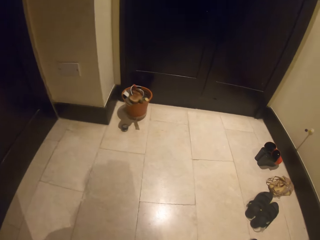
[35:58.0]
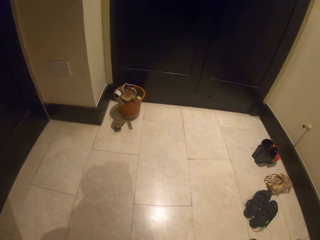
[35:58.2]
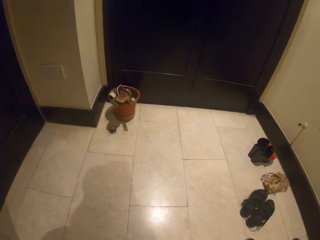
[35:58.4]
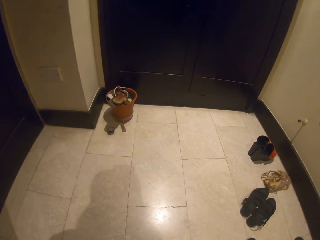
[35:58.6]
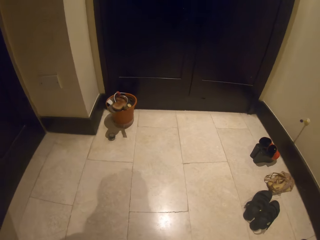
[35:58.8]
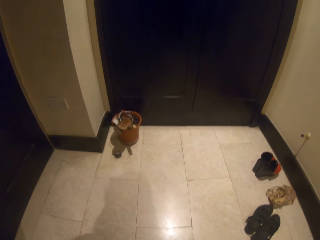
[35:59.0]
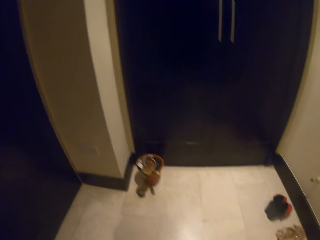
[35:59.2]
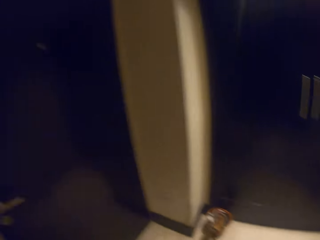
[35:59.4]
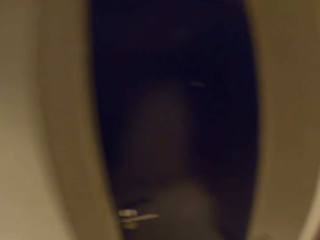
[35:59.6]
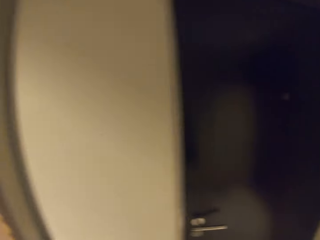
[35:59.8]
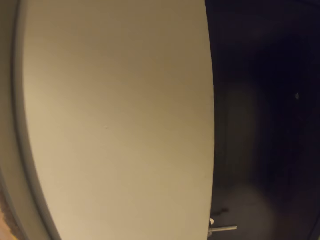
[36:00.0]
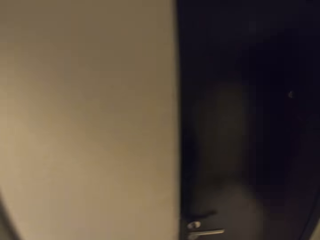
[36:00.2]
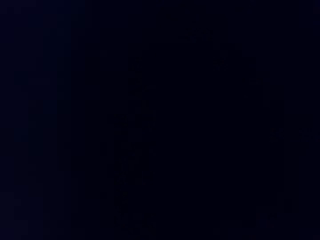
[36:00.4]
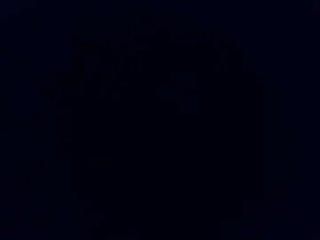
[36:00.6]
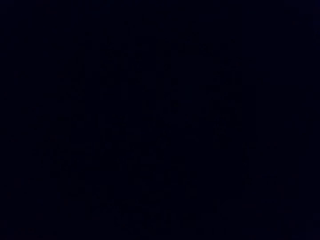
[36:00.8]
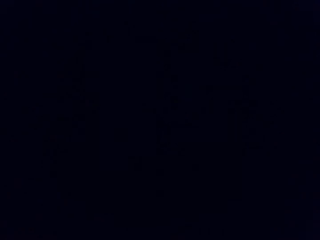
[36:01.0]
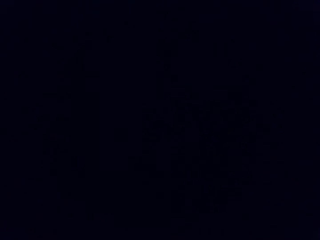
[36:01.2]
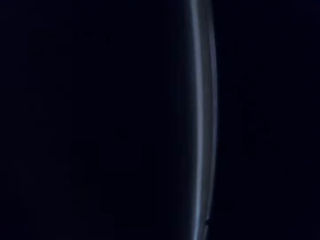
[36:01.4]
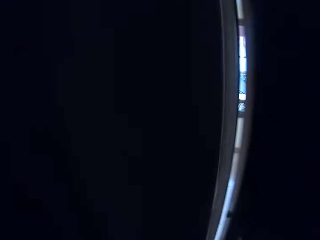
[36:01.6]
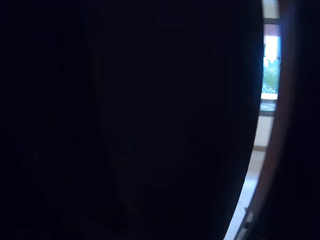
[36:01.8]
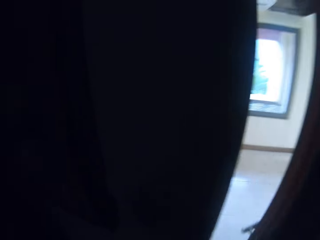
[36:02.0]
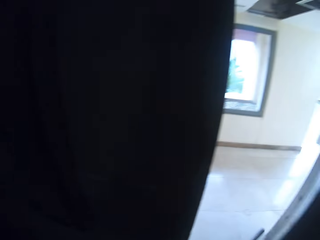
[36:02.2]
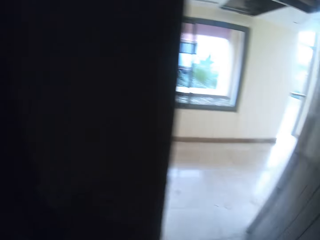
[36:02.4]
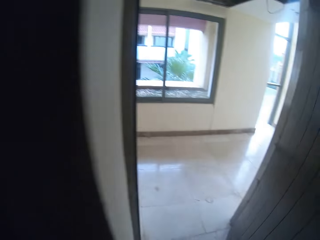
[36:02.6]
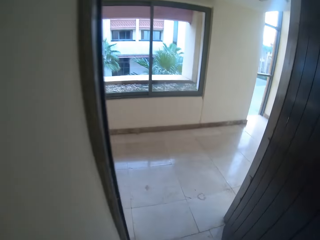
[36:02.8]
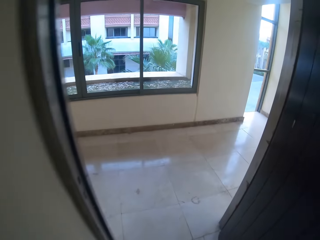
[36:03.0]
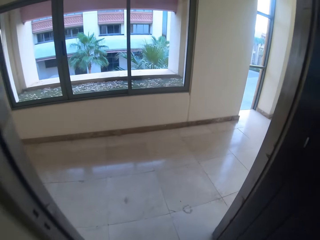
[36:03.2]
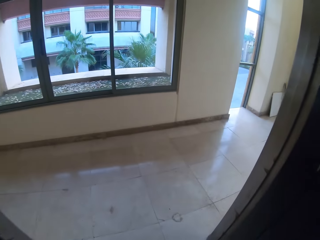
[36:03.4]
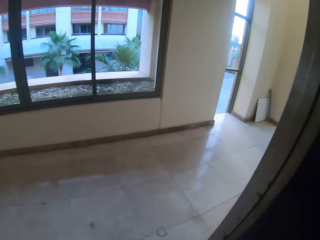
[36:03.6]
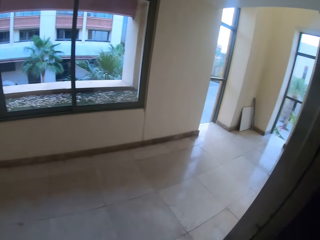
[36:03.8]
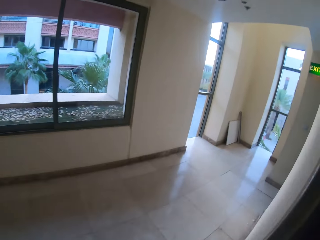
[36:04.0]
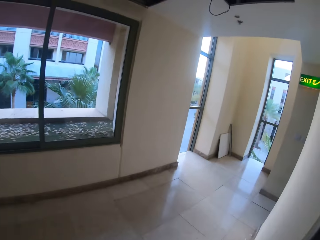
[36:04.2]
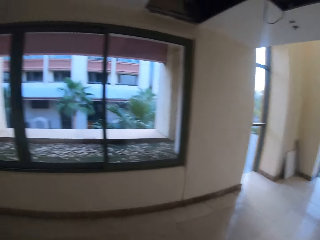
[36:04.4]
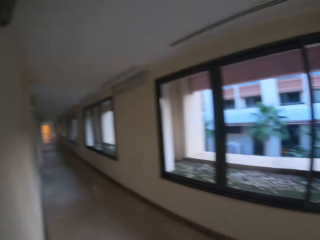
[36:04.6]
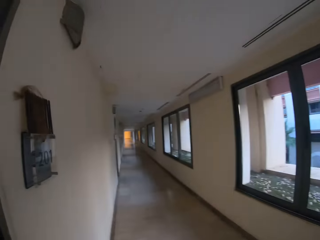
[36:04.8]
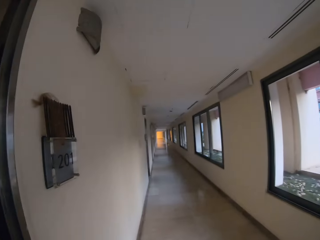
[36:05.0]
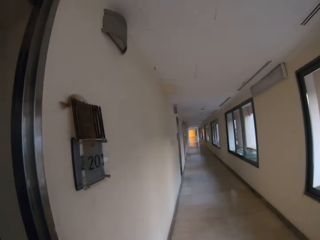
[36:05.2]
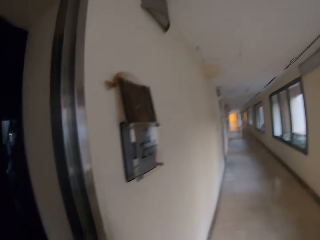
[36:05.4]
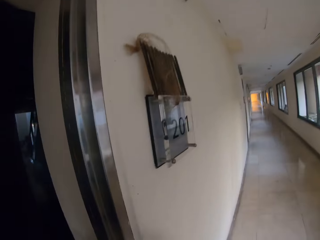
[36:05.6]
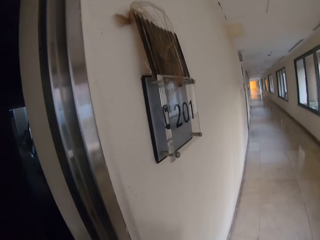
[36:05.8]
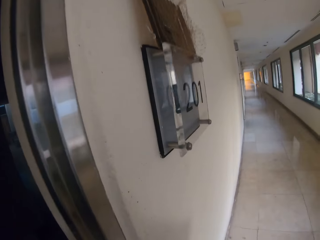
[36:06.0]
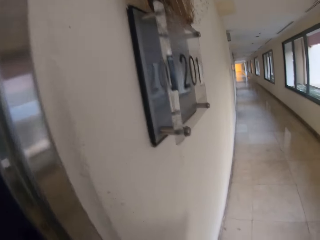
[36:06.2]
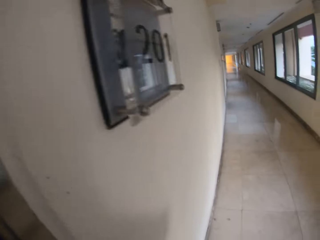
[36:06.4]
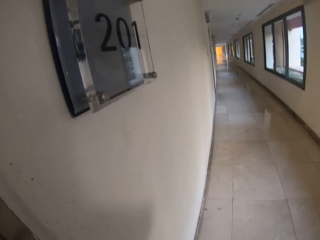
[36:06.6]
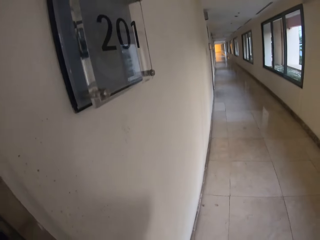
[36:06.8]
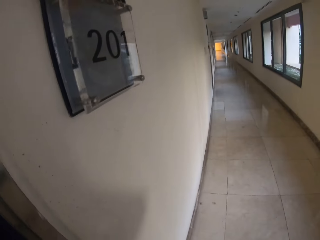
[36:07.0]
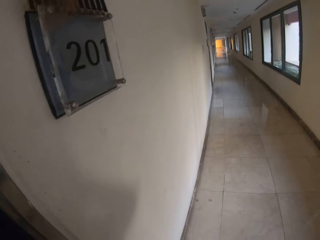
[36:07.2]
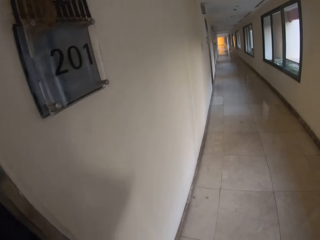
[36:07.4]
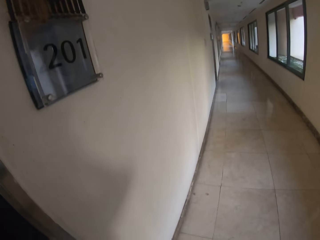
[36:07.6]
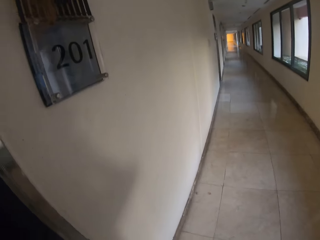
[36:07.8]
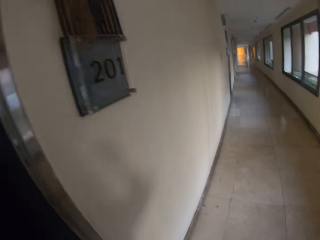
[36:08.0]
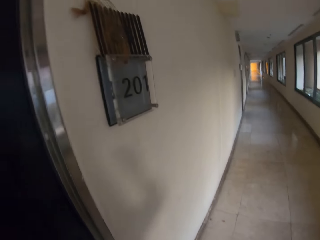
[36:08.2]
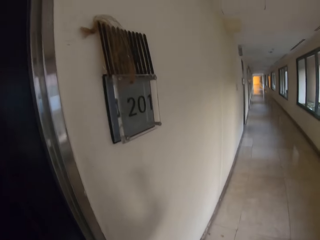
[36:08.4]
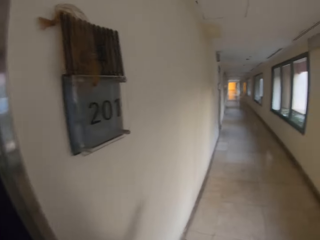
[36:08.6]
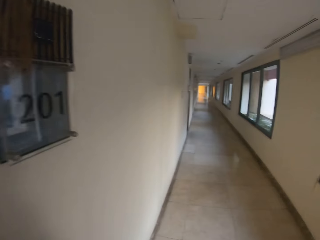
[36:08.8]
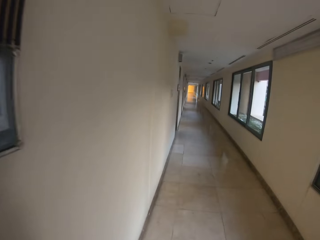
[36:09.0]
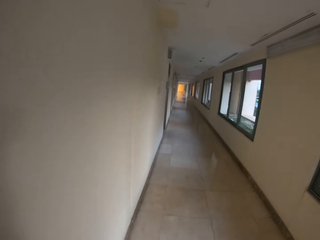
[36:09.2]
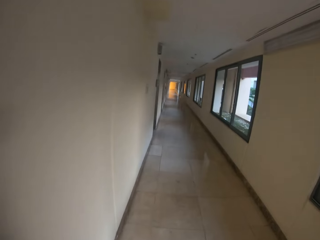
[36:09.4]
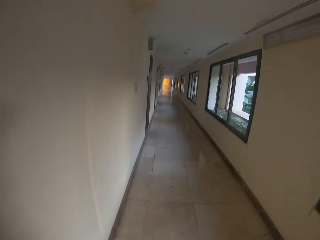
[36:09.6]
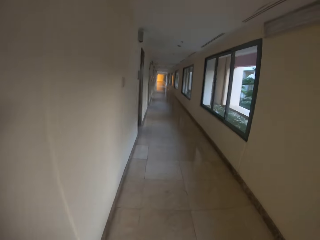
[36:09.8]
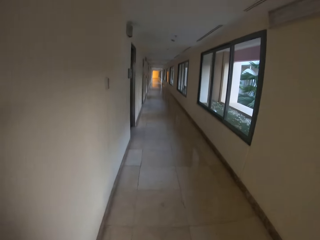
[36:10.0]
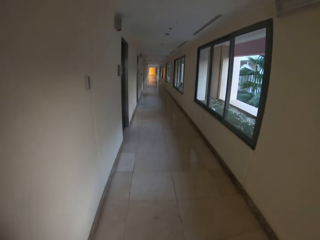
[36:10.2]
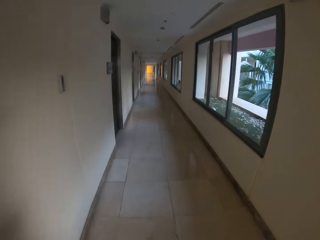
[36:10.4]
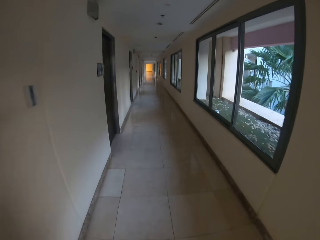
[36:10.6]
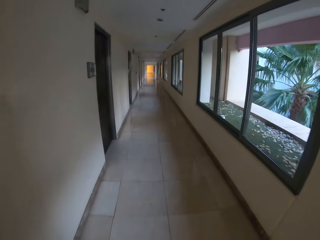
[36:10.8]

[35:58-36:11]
The camera wearer looks around. They open the door. They walk in the building.

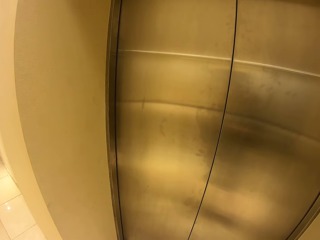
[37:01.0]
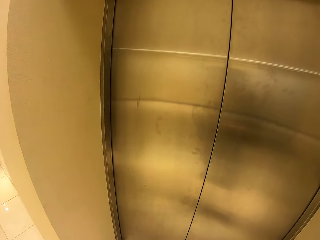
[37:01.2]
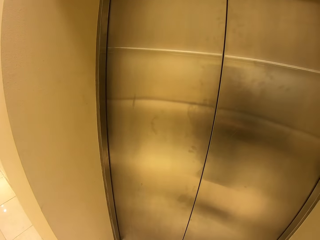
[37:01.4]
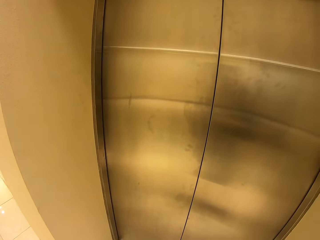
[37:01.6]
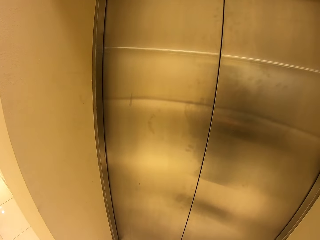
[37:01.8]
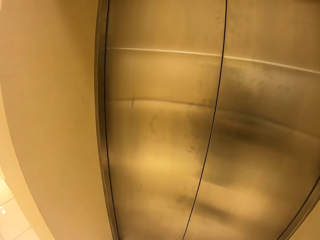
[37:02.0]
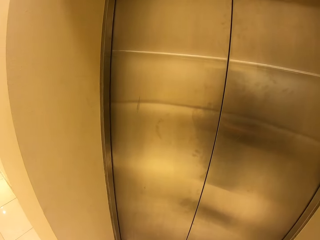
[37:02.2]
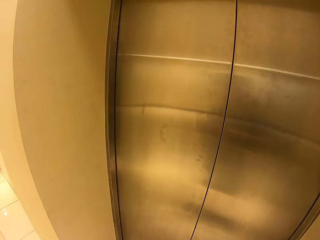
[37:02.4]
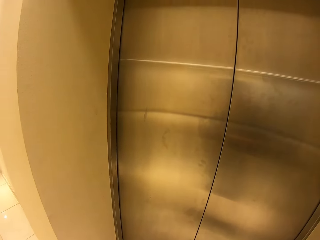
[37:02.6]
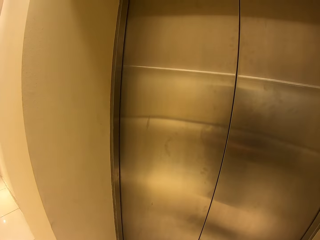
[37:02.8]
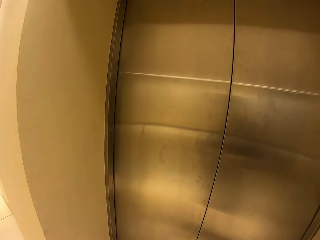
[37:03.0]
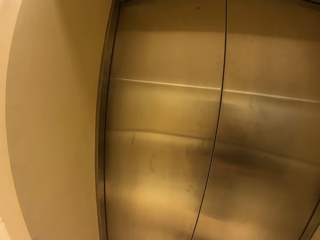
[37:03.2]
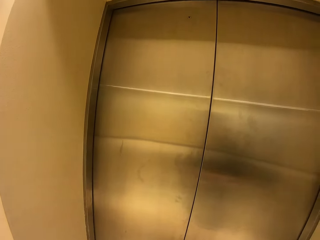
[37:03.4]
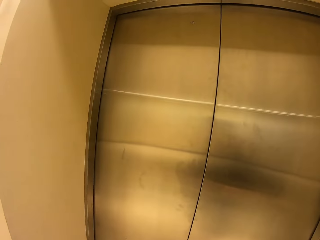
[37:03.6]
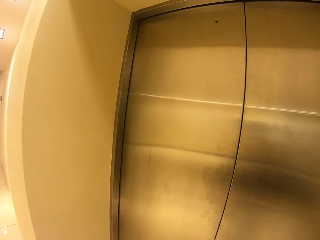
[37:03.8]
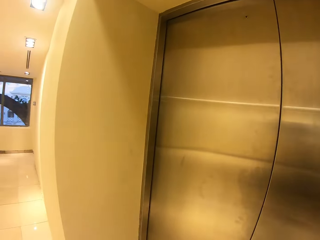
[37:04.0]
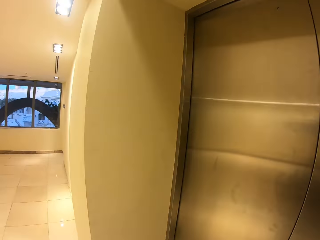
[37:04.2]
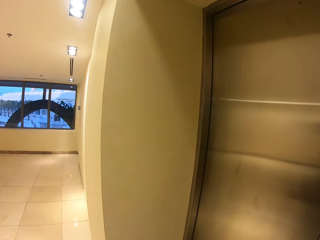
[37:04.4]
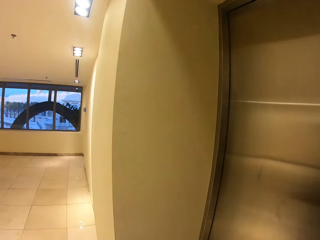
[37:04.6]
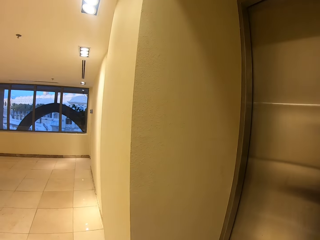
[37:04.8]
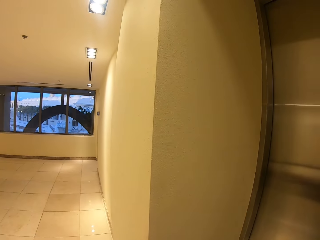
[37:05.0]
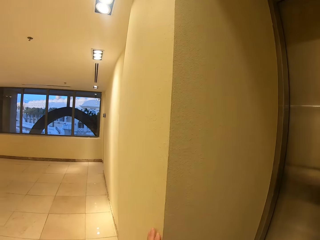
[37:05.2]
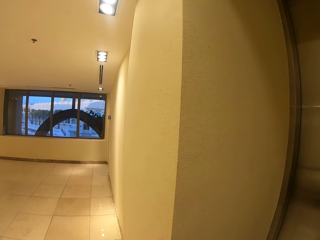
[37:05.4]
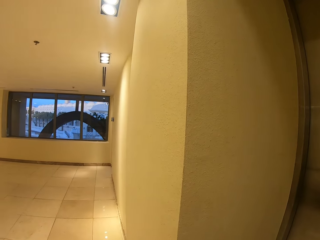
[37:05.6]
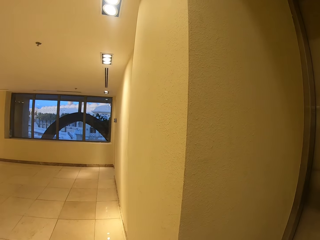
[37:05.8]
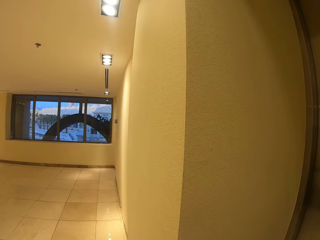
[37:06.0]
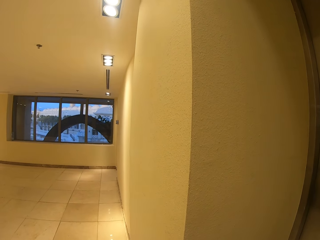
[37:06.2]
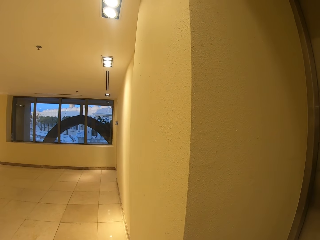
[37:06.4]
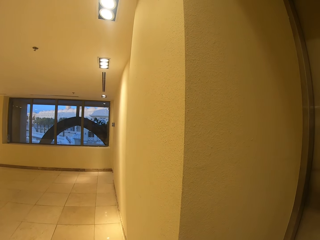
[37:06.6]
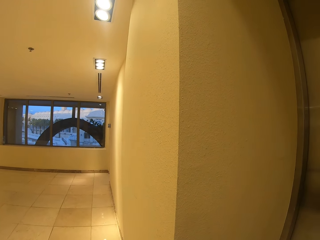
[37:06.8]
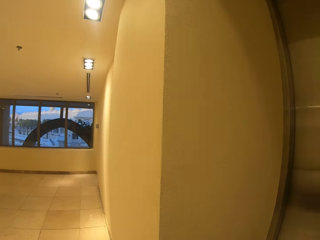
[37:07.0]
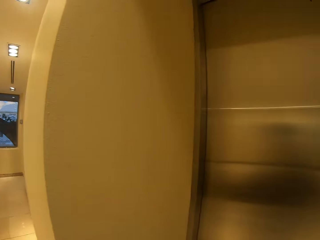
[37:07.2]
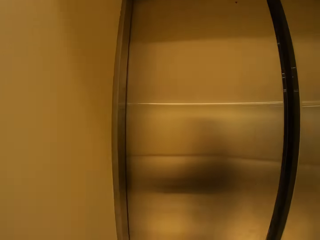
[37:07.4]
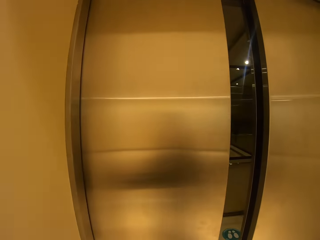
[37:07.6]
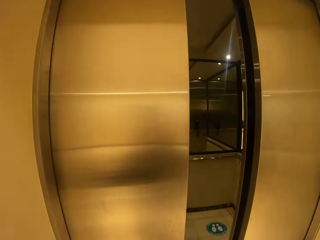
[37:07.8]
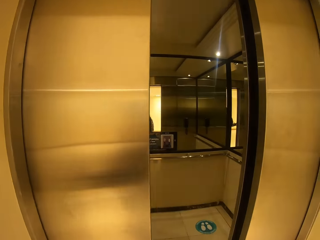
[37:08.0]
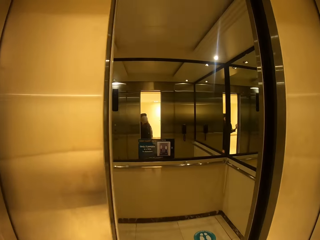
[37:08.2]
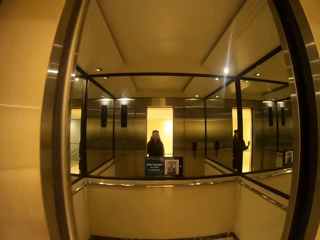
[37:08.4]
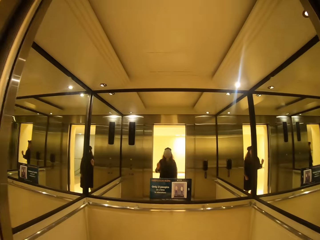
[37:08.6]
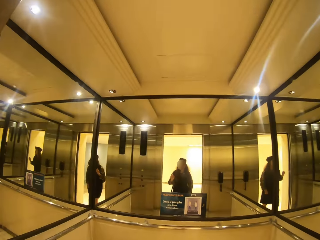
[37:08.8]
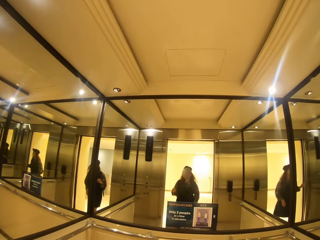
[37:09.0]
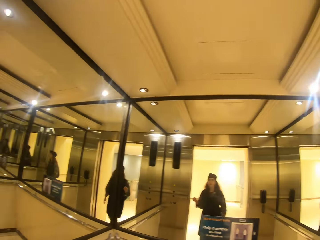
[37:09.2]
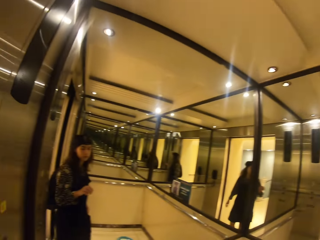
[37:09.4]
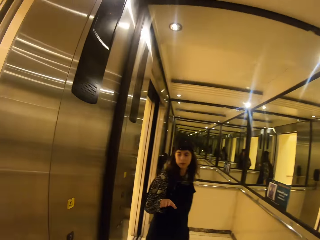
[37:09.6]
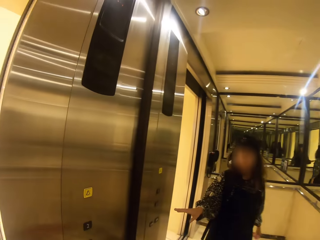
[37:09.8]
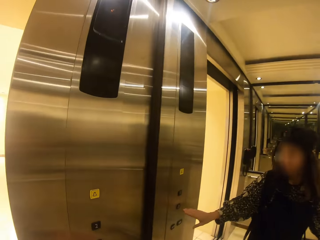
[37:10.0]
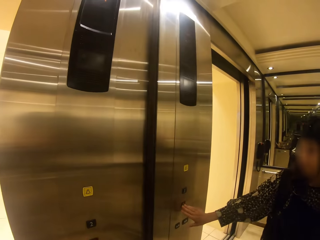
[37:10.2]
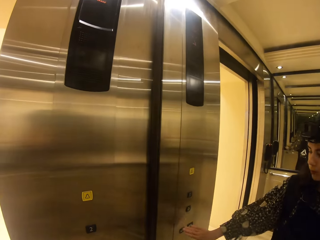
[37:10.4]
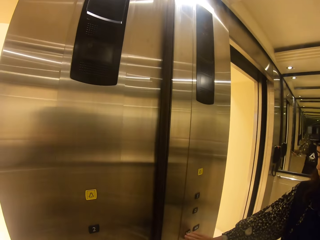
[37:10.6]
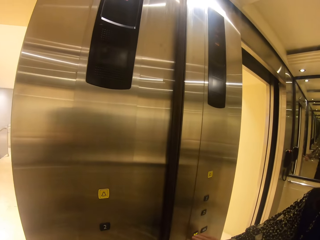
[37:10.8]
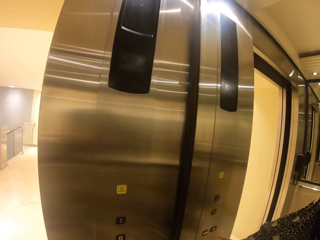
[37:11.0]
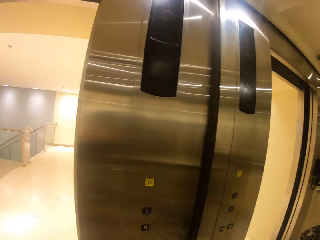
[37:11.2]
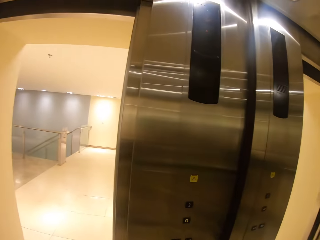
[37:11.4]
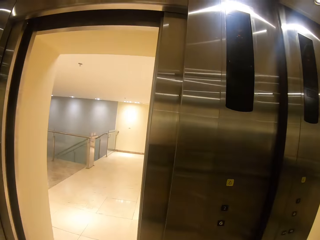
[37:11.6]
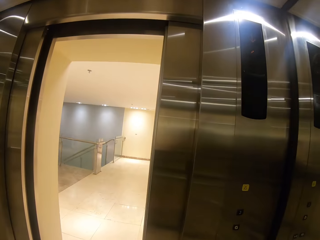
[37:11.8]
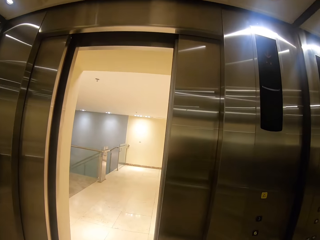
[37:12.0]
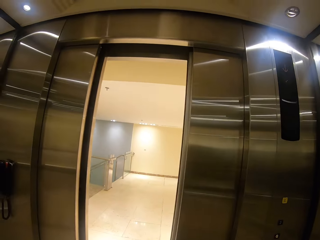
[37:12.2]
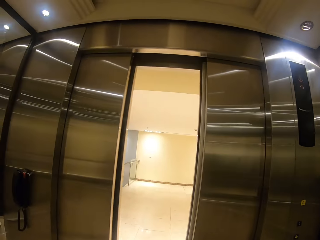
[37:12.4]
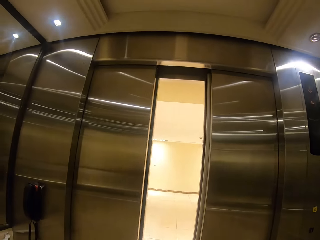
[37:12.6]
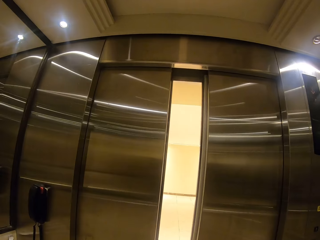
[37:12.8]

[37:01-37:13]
The camera wearer stops. They look around the room. They get in the lift. They close the lift. They press the lift.
